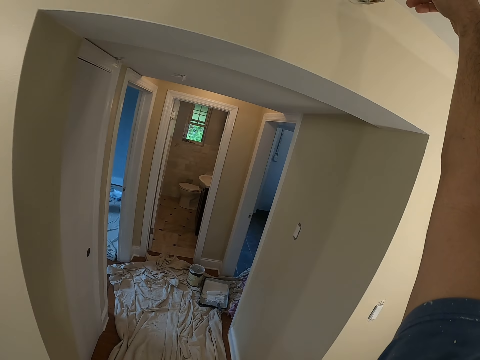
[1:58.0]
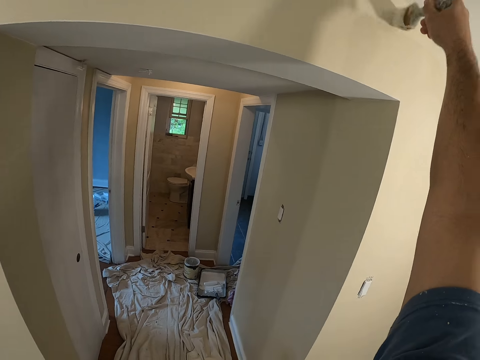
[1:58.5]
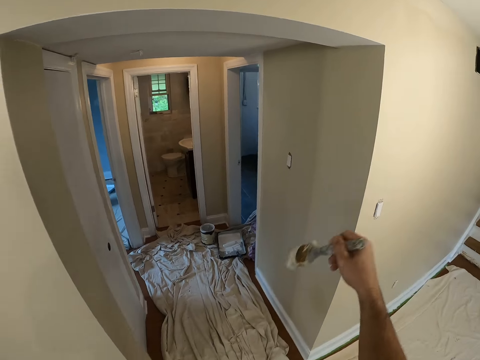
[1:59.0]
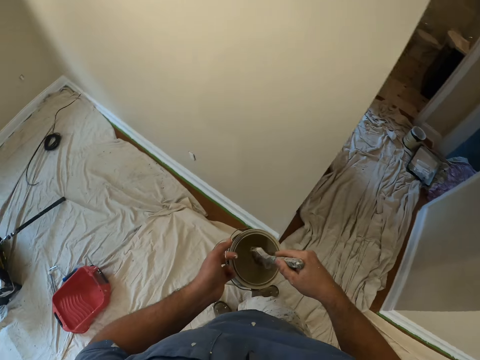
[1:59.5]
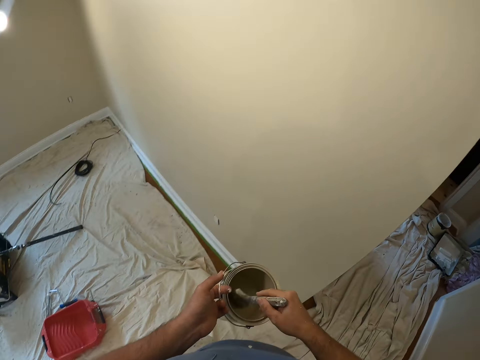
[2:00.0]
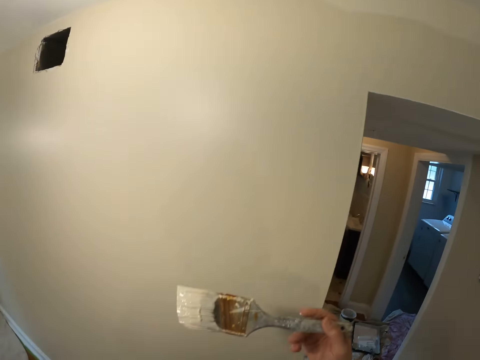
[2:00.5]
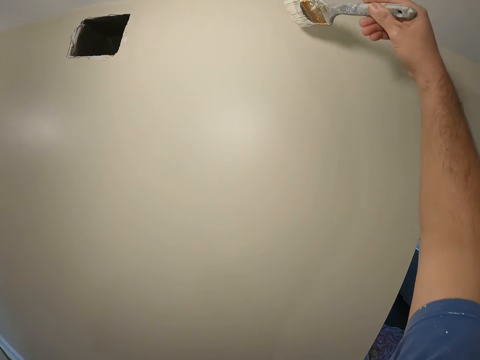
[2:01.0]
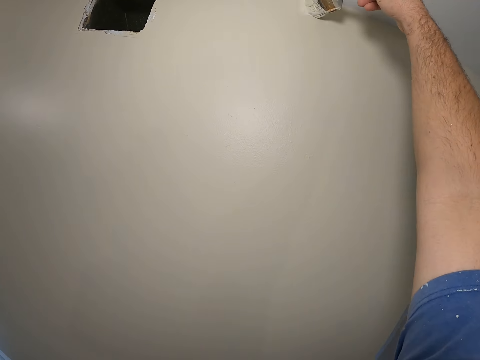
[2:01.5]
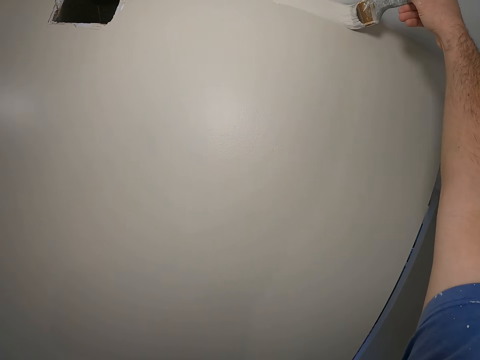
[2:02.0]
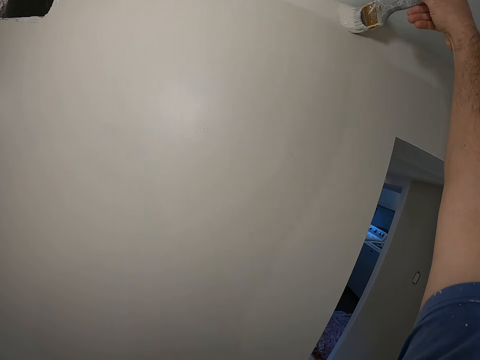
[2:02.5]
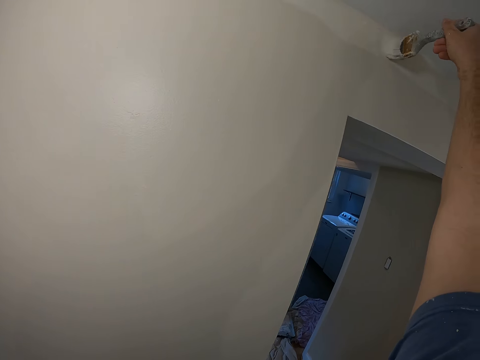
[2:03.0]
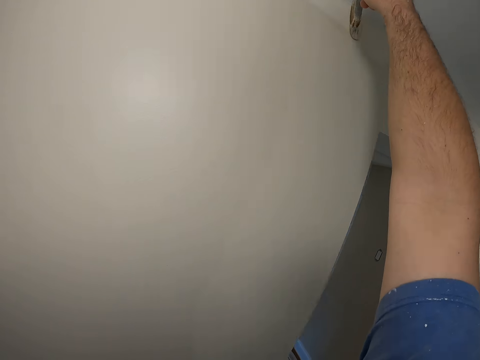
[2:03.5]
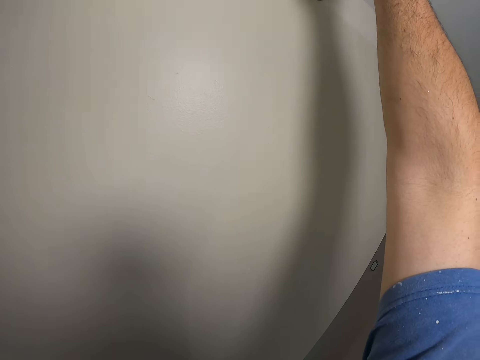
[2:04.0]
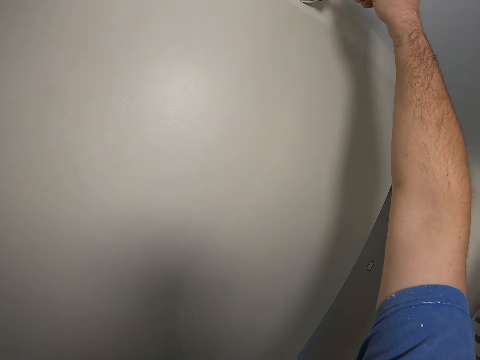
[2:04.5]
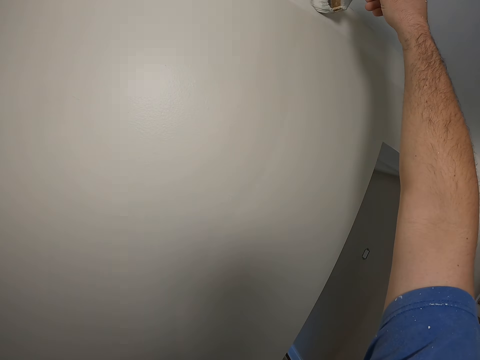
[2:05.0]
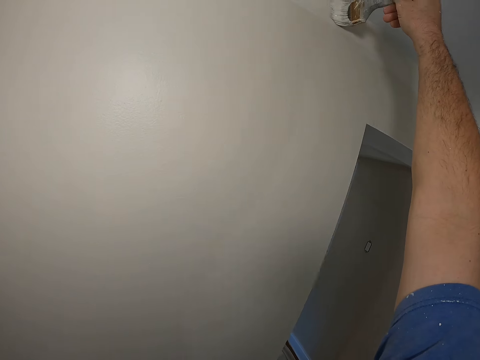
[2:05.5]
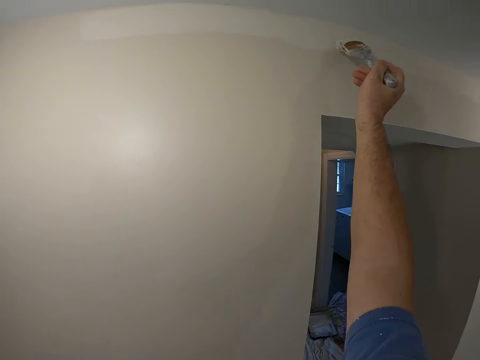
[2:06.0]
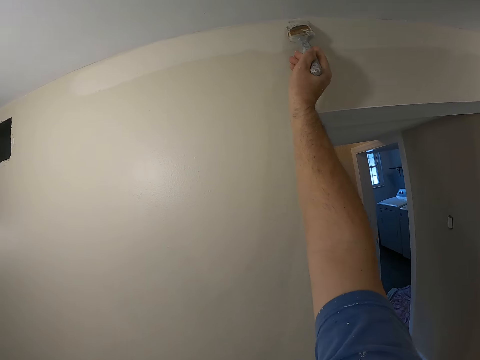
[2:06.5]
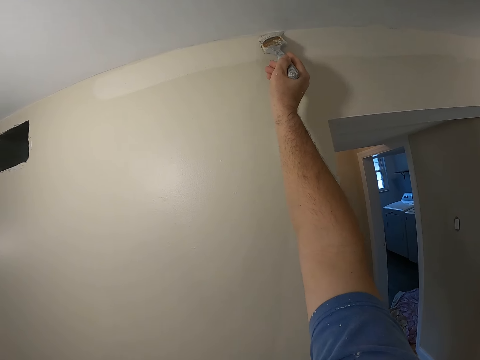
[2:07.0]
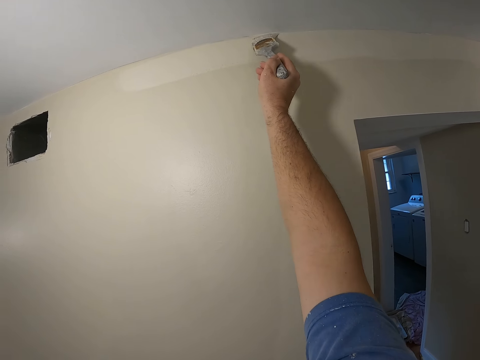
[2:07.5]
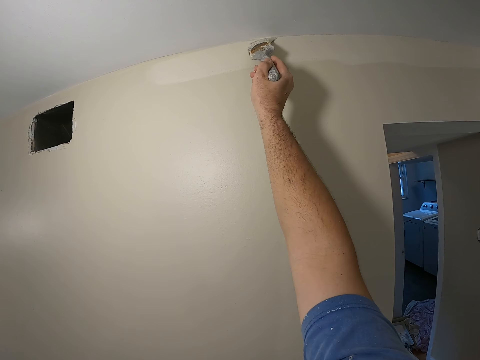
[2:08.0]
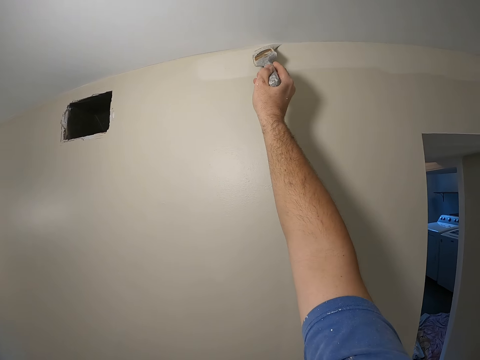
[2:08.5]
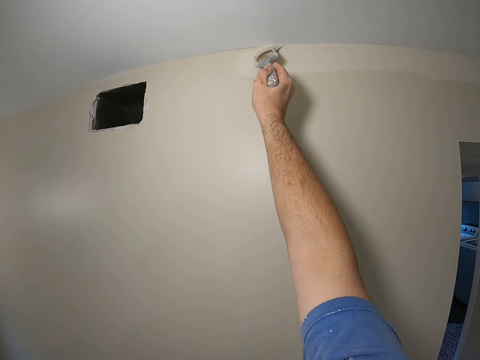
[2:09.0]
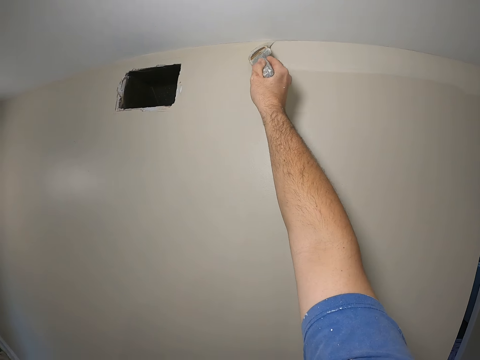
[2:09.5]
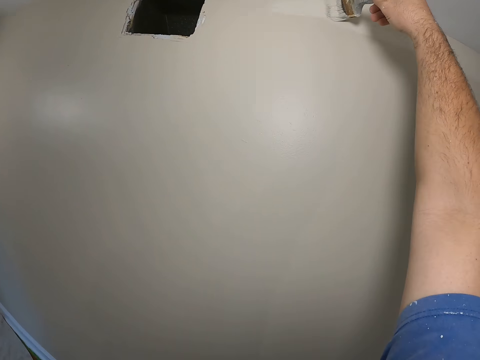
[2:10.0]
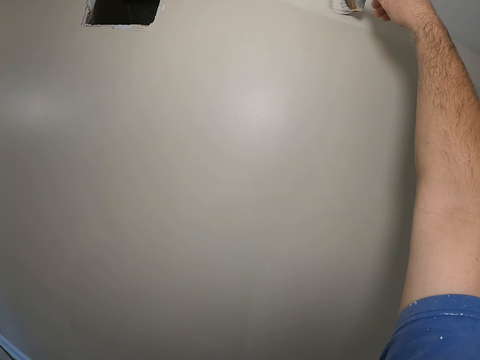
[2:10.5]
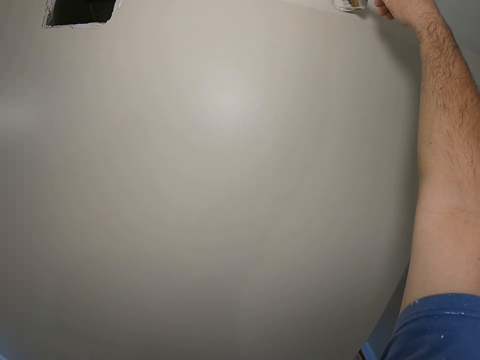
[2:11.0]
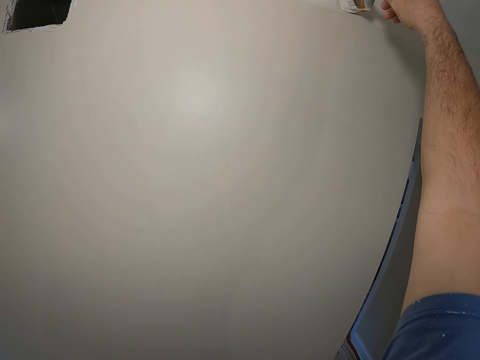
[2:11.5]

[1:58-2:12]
The camera wearer dips the paint brush into the paint can. They make a step forward. They paint the wall.

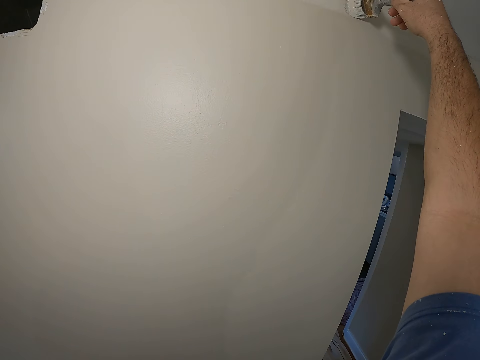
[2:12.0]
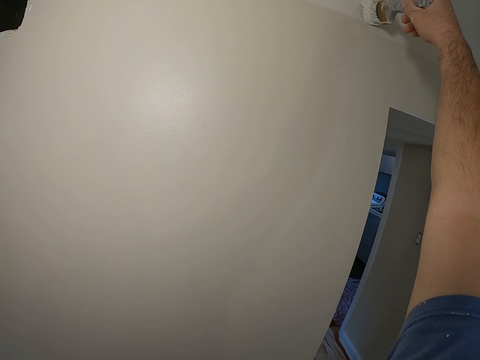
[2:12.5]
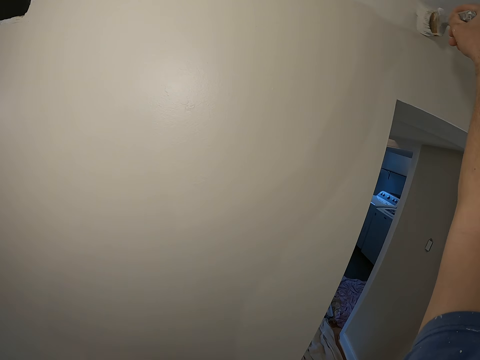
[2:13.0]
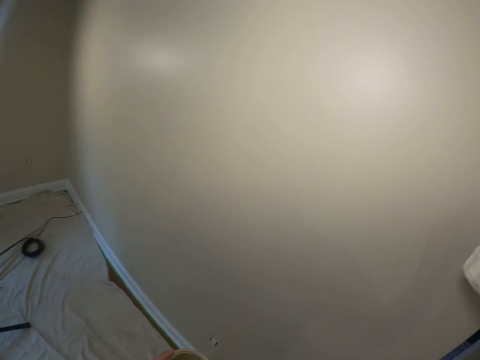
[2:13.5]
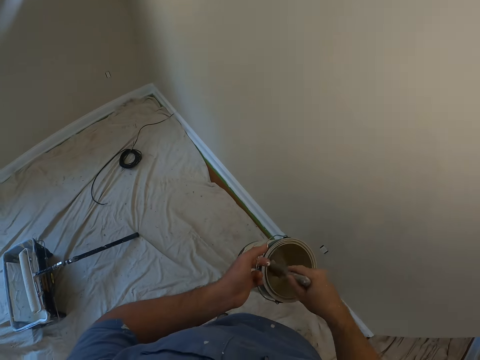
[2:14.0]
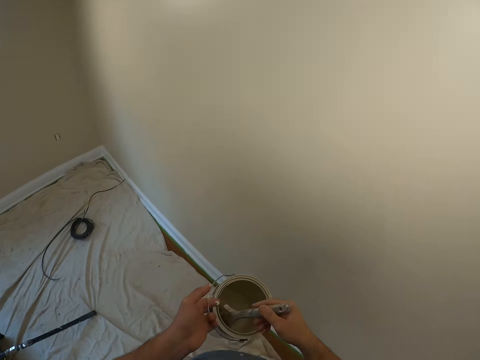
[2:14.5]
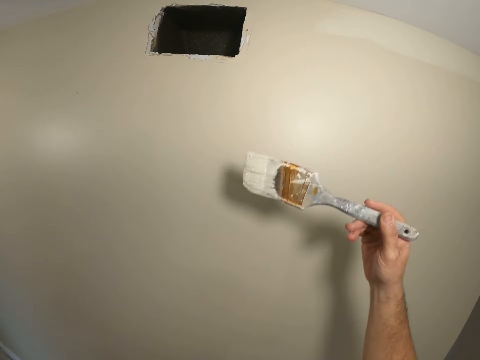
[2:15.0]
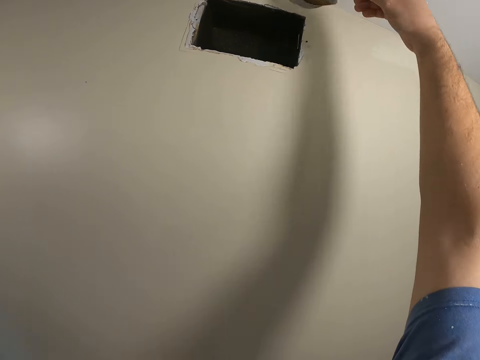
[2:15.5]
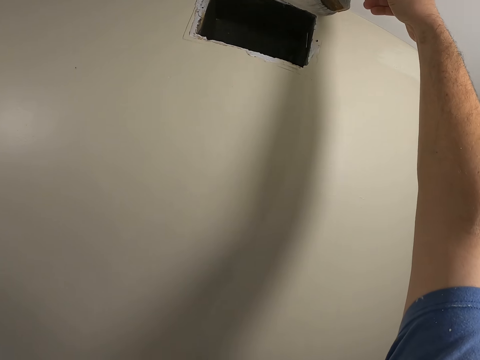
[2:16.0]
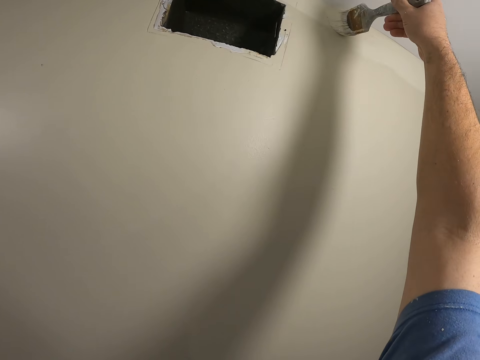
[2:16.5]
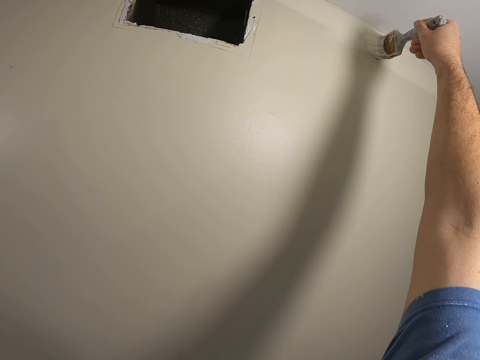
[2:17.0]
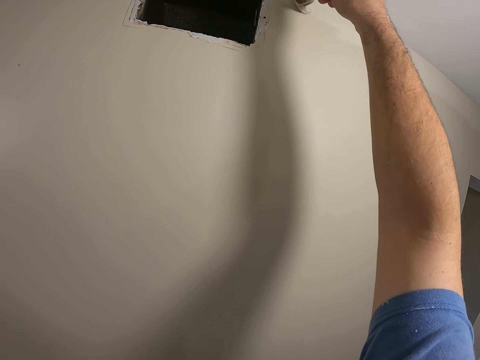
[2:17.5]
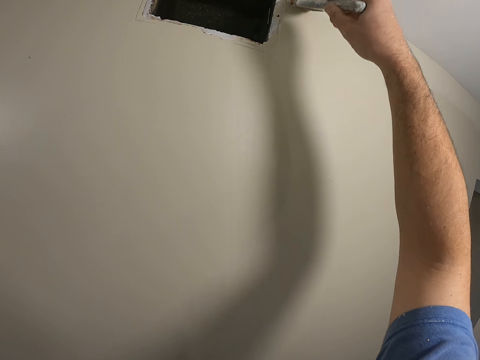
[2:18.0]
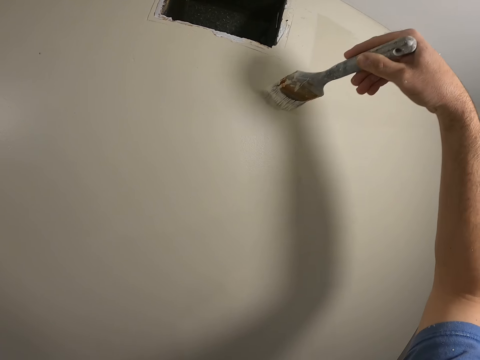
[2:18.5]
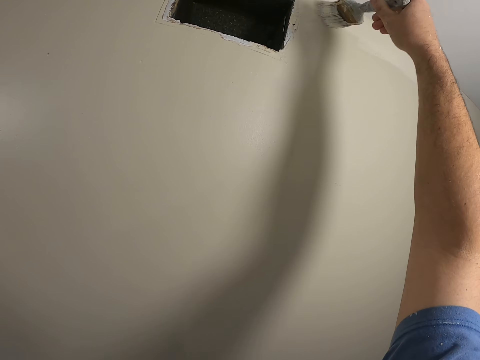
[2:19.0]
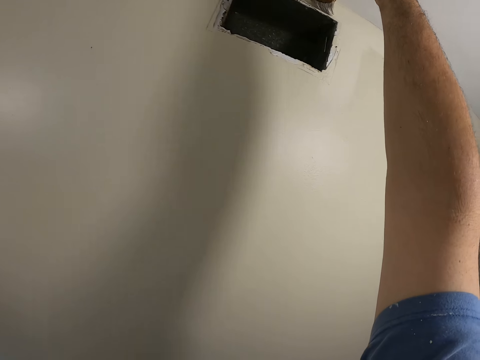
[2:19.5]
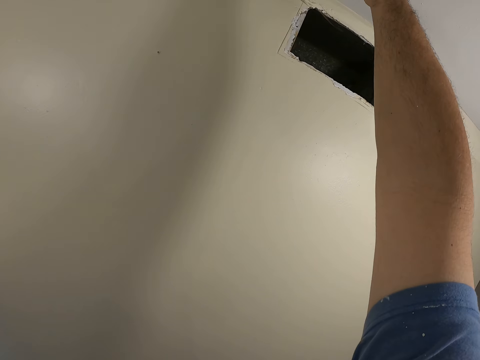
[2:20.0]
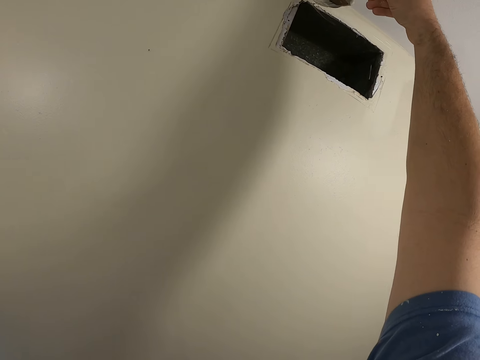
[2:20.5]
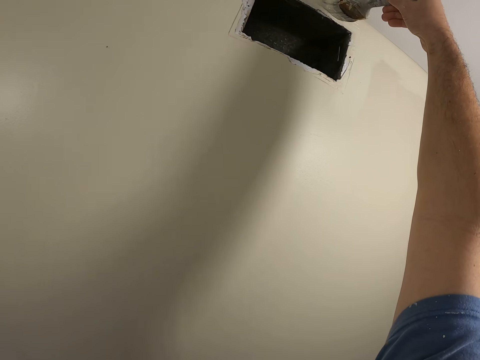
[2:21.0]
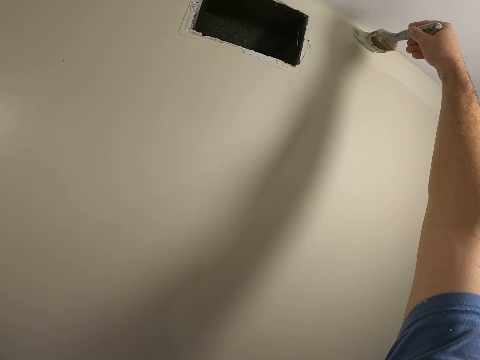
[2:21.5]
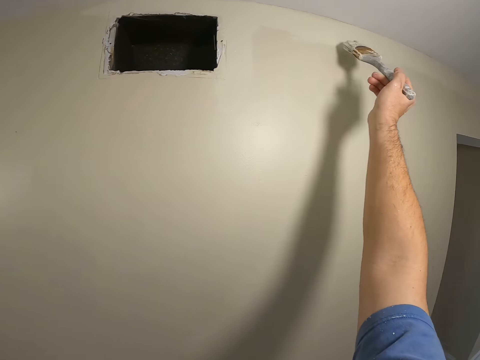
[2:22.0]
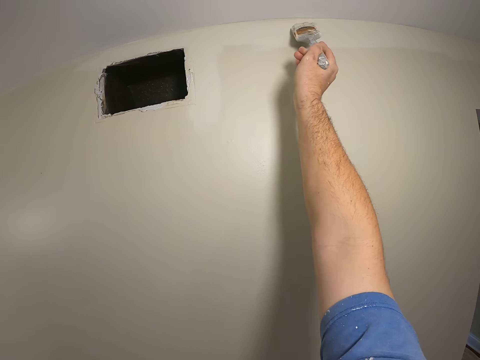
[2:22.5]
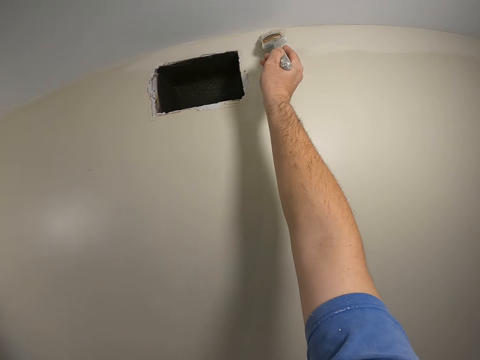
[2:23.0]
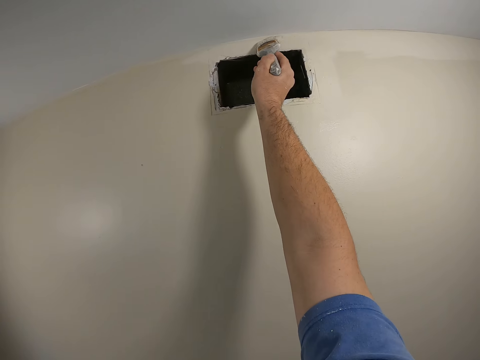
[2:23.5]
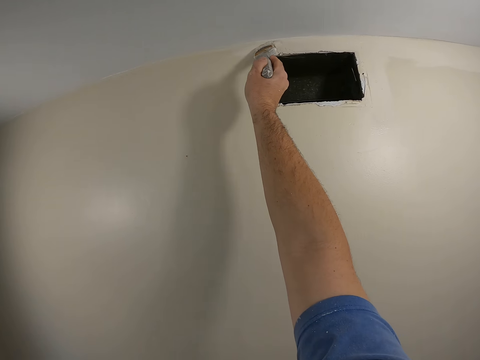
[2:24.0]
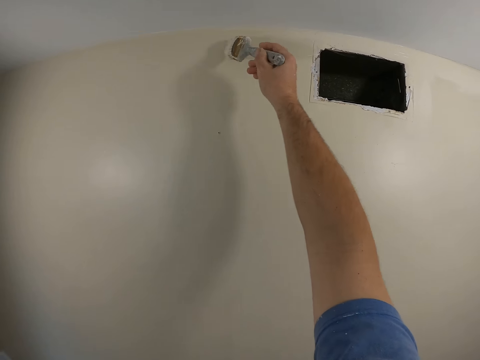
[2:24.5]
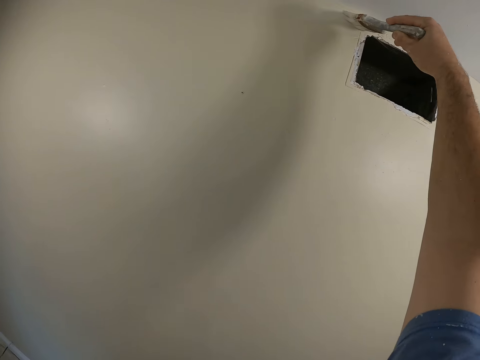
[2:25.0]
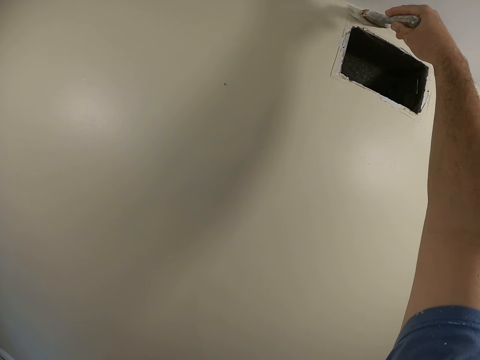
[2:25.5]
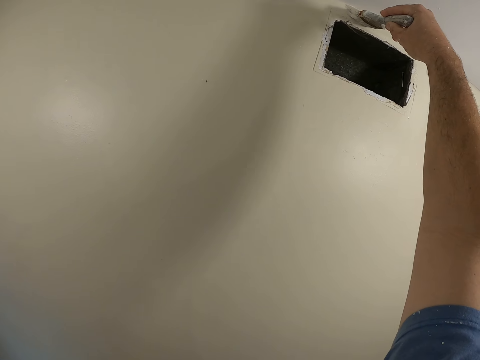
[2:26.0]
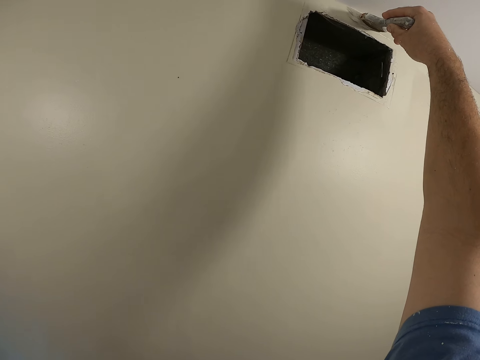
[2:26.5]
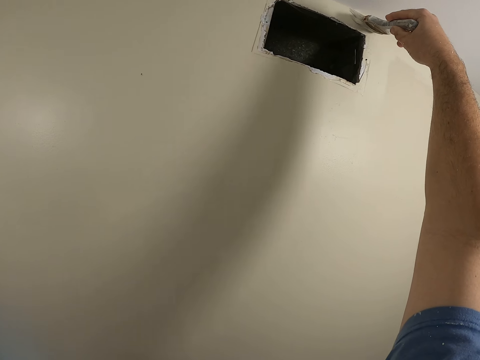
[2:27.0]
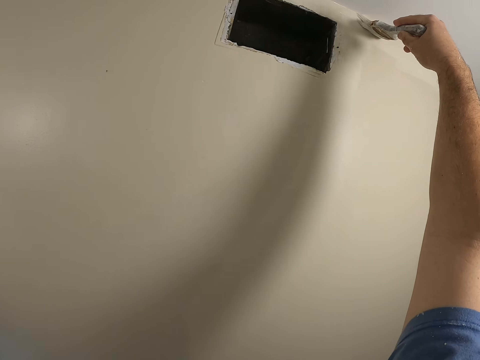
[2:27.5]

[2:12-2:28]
The camera wearer dips the paint brush into the paint can. They make a step forward. They paint the wall.
